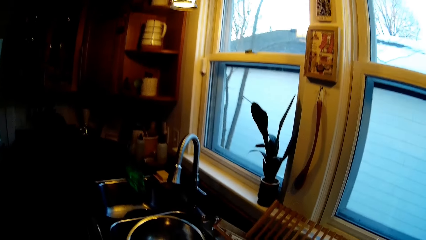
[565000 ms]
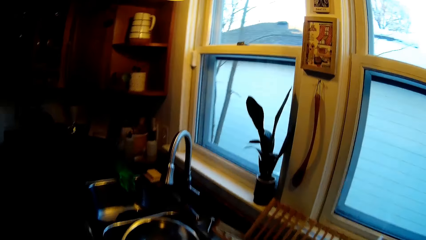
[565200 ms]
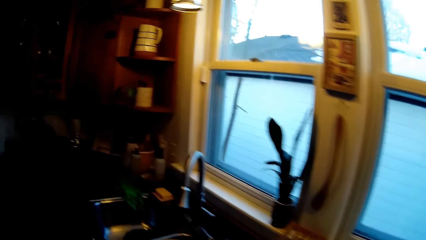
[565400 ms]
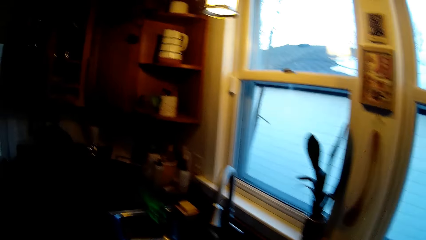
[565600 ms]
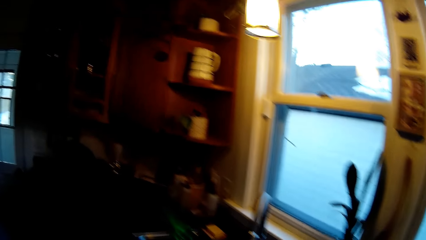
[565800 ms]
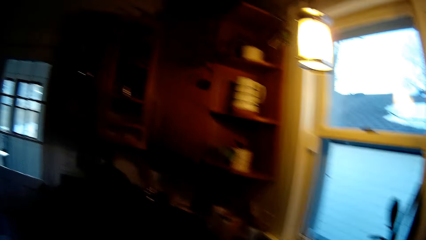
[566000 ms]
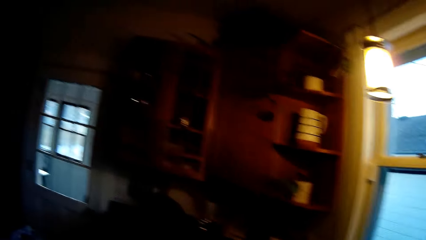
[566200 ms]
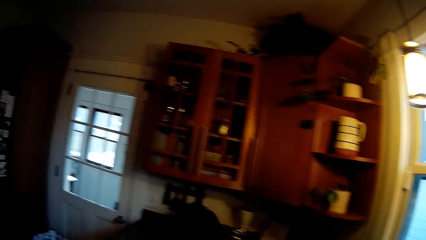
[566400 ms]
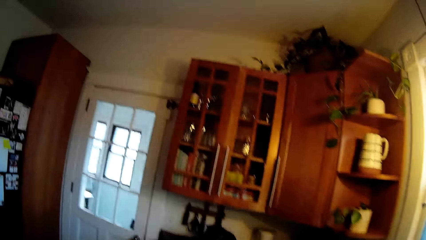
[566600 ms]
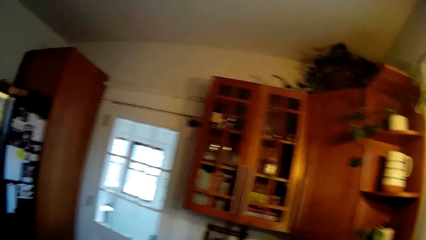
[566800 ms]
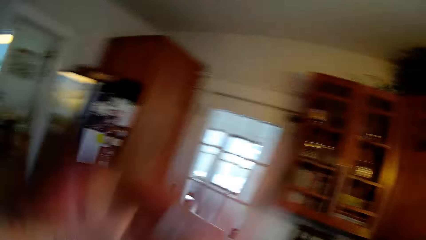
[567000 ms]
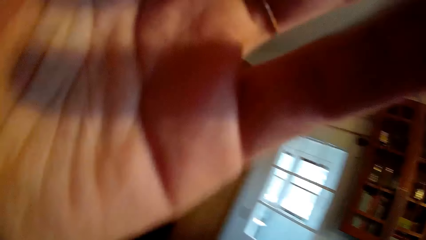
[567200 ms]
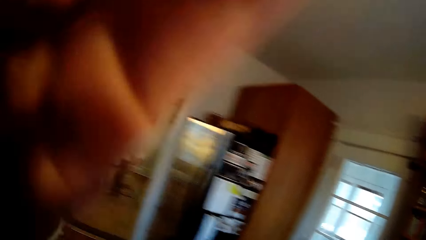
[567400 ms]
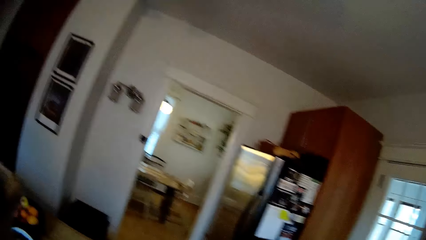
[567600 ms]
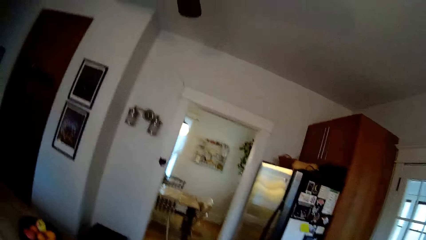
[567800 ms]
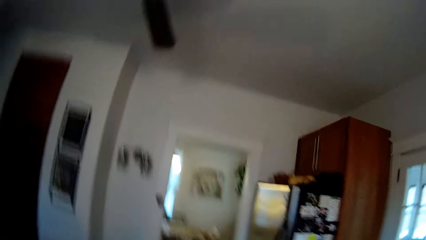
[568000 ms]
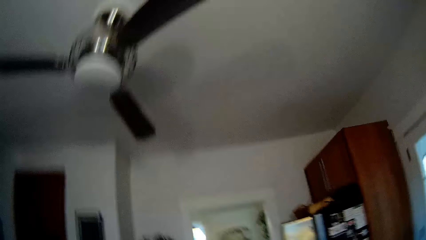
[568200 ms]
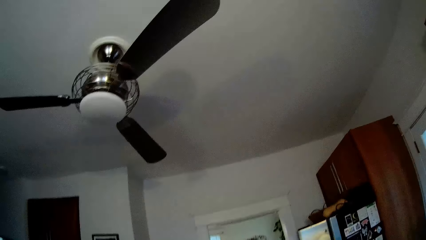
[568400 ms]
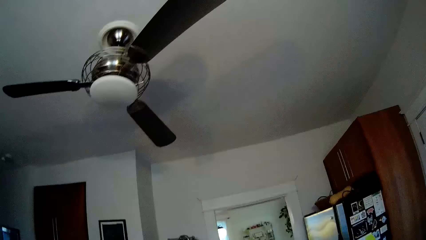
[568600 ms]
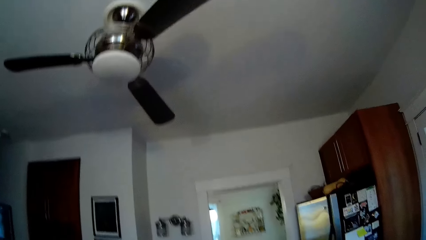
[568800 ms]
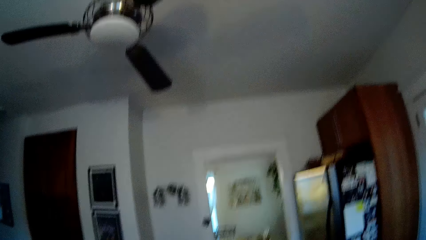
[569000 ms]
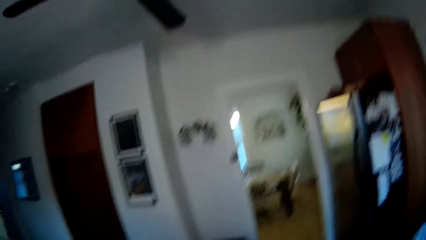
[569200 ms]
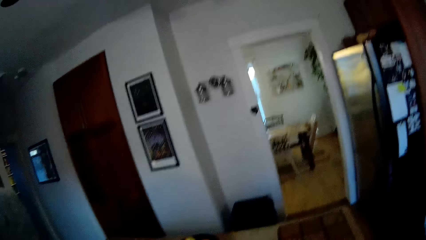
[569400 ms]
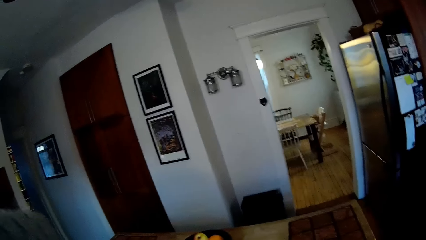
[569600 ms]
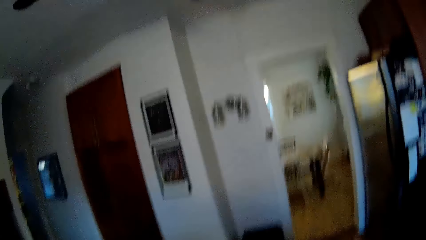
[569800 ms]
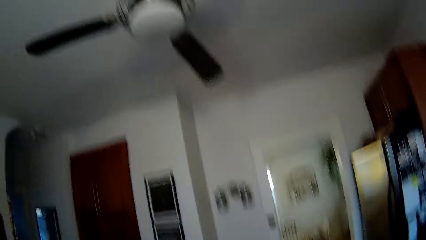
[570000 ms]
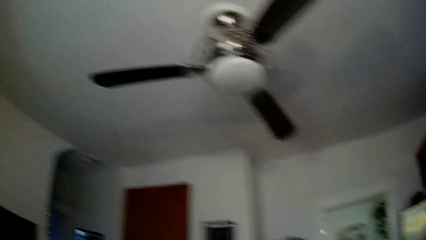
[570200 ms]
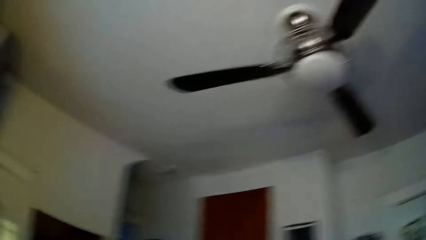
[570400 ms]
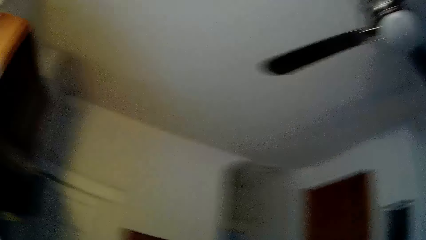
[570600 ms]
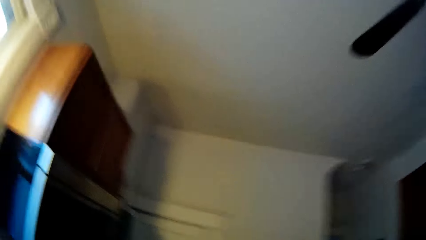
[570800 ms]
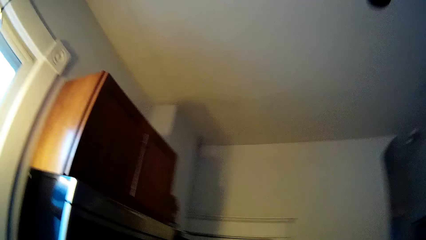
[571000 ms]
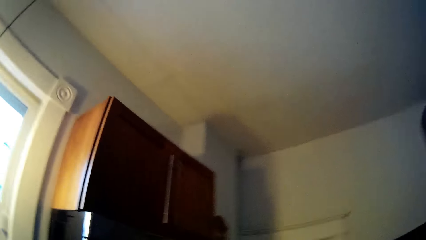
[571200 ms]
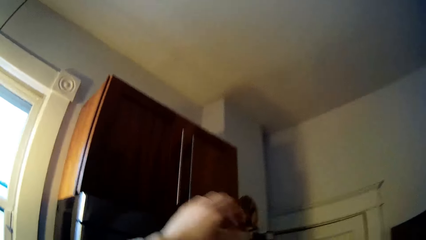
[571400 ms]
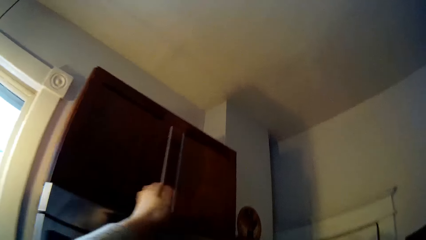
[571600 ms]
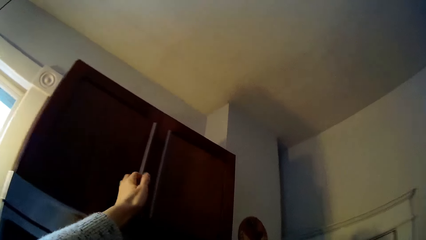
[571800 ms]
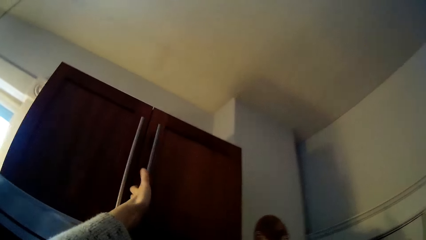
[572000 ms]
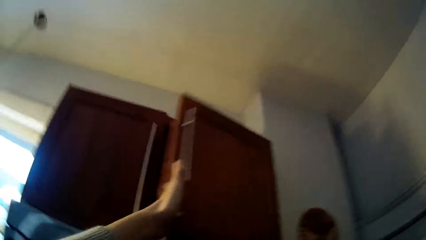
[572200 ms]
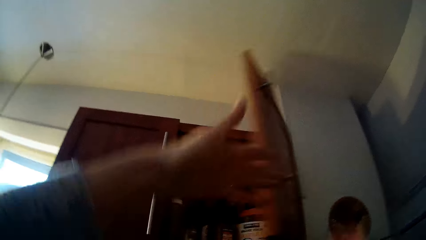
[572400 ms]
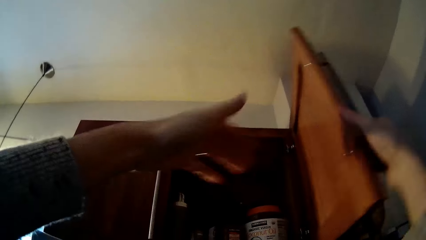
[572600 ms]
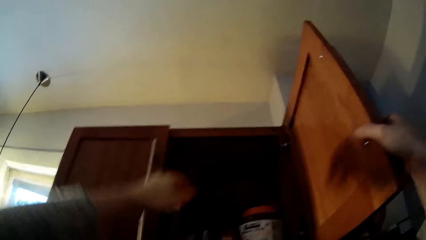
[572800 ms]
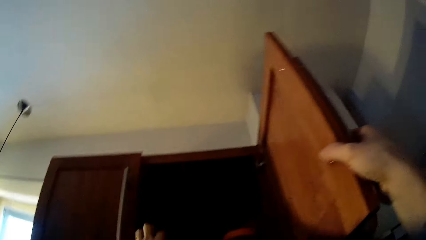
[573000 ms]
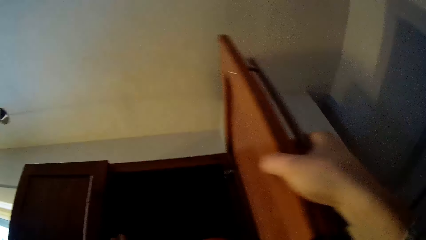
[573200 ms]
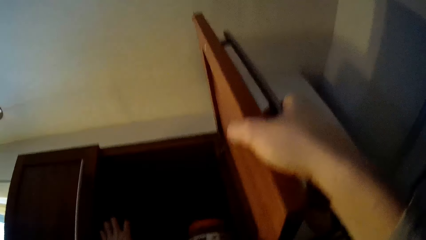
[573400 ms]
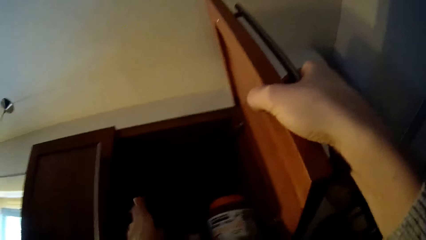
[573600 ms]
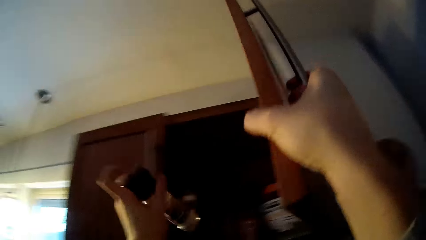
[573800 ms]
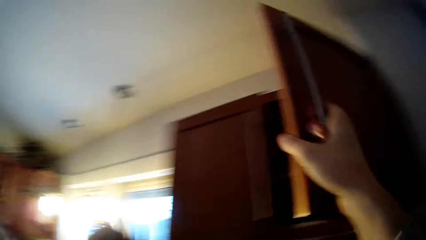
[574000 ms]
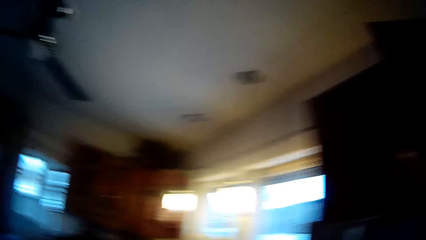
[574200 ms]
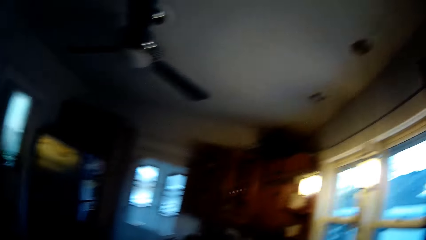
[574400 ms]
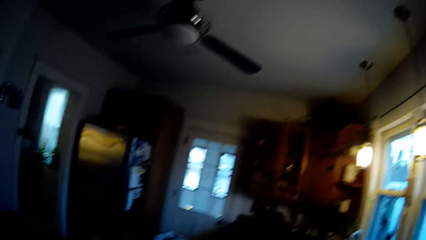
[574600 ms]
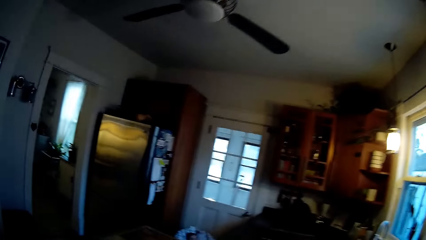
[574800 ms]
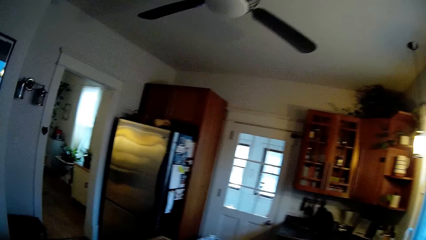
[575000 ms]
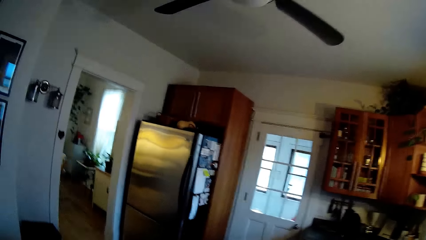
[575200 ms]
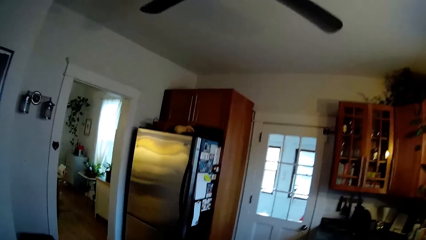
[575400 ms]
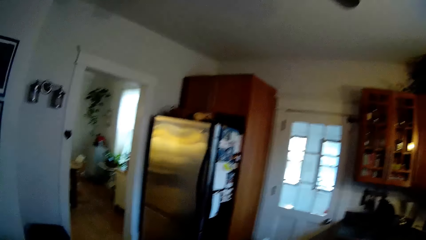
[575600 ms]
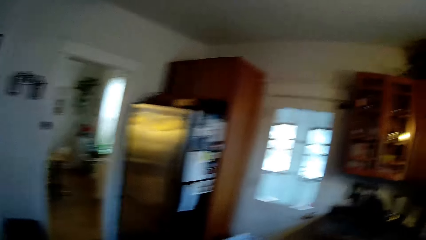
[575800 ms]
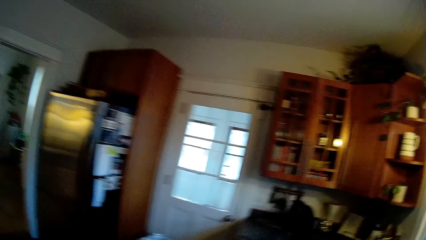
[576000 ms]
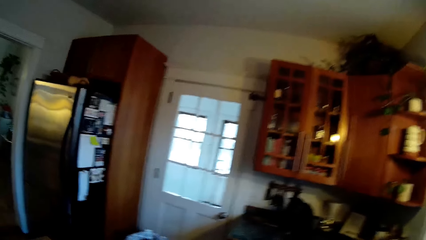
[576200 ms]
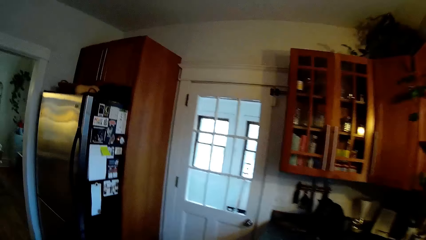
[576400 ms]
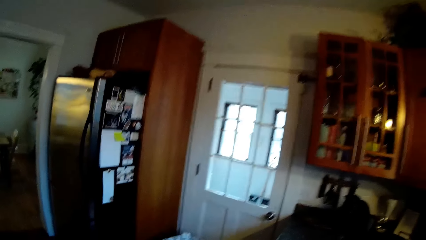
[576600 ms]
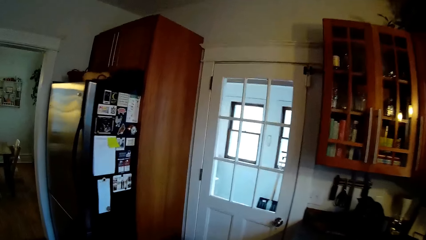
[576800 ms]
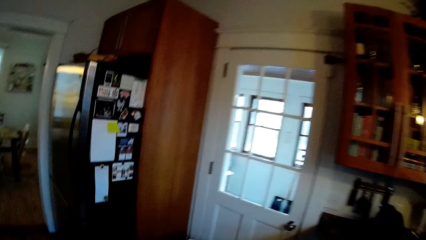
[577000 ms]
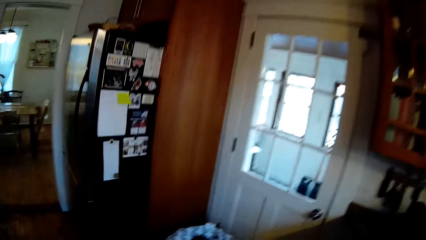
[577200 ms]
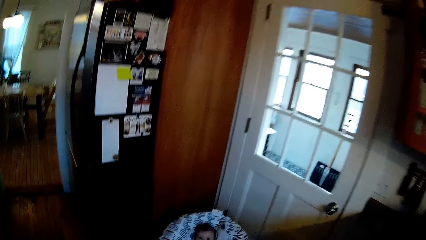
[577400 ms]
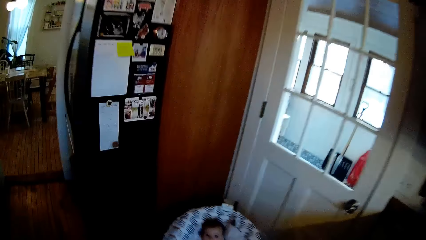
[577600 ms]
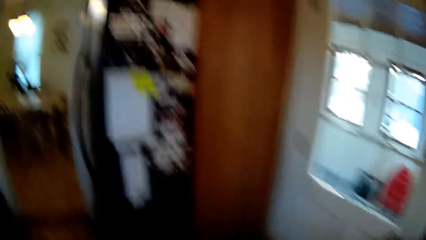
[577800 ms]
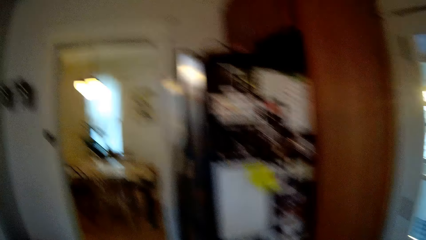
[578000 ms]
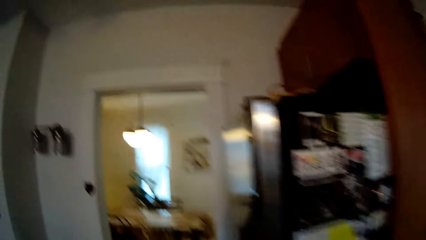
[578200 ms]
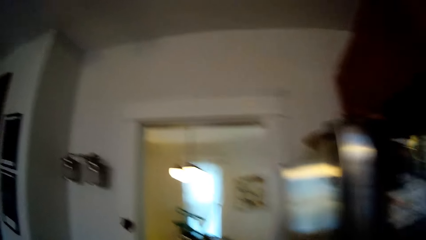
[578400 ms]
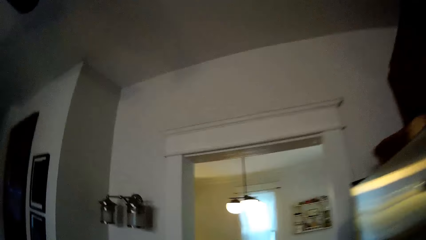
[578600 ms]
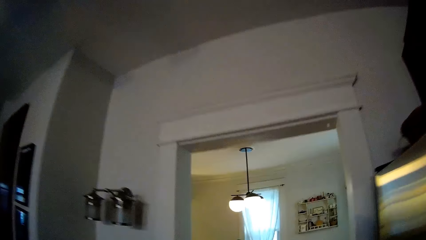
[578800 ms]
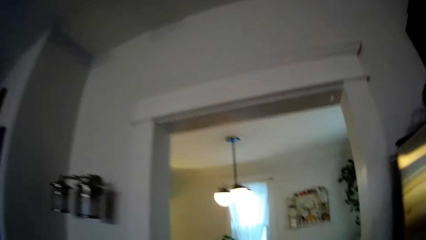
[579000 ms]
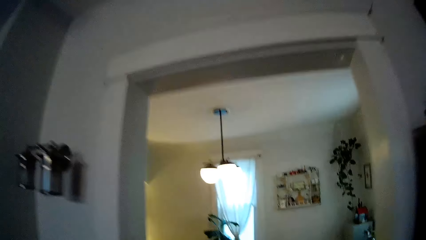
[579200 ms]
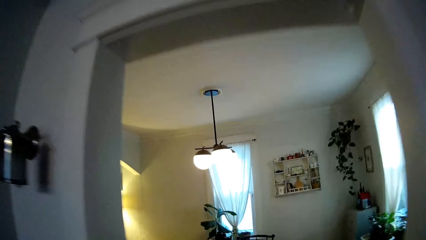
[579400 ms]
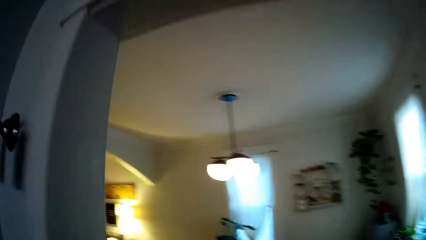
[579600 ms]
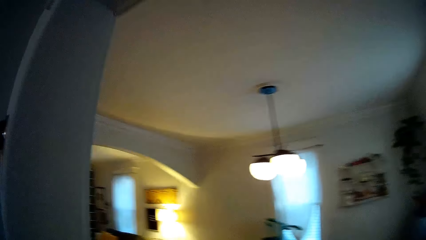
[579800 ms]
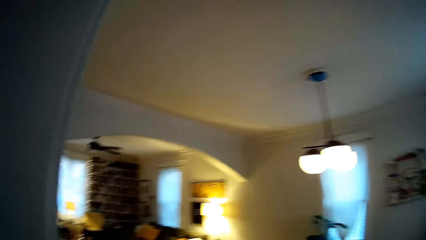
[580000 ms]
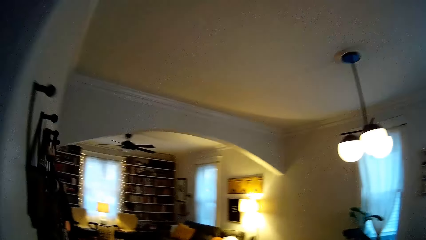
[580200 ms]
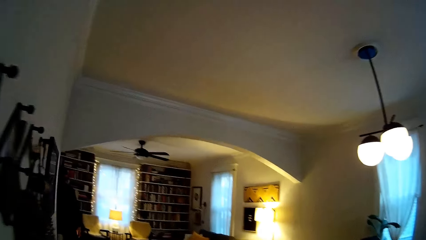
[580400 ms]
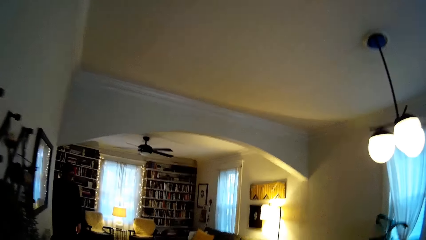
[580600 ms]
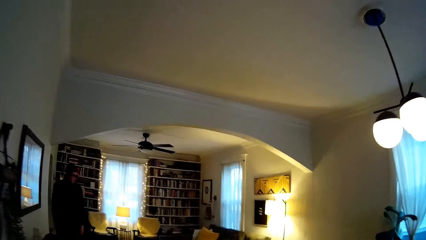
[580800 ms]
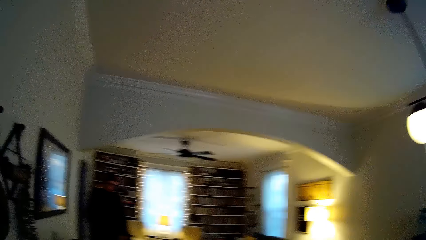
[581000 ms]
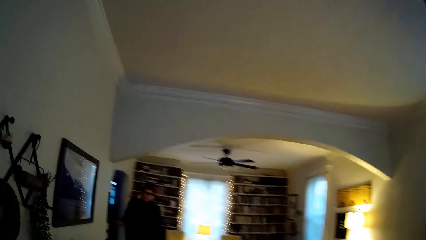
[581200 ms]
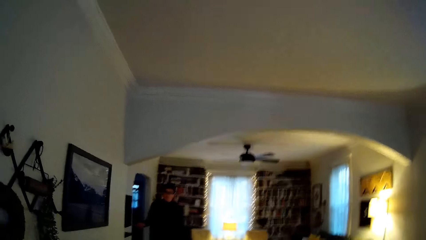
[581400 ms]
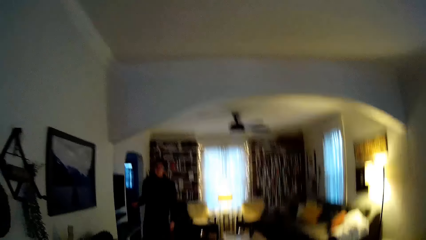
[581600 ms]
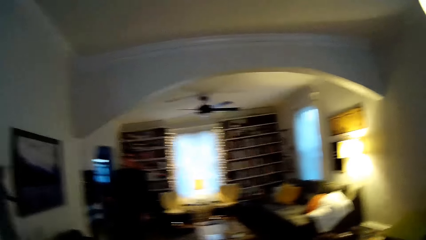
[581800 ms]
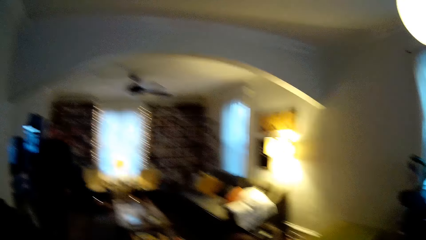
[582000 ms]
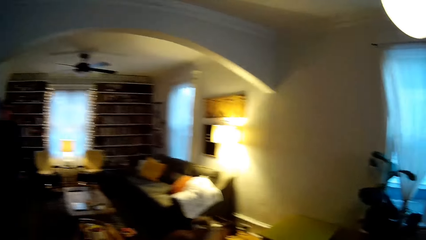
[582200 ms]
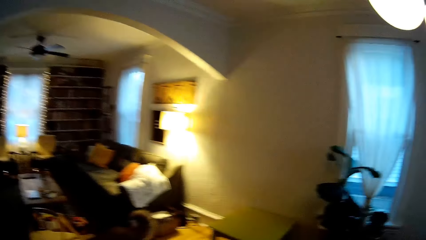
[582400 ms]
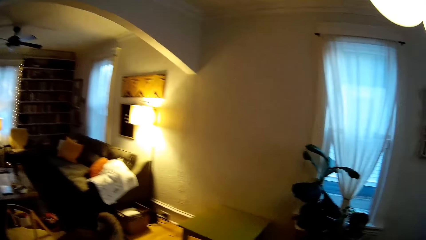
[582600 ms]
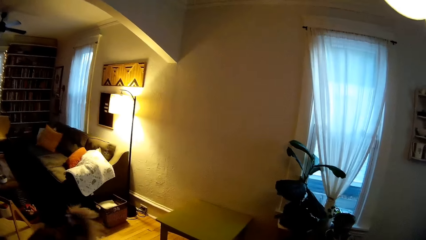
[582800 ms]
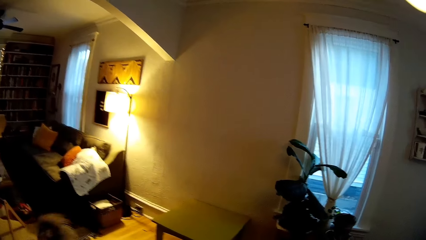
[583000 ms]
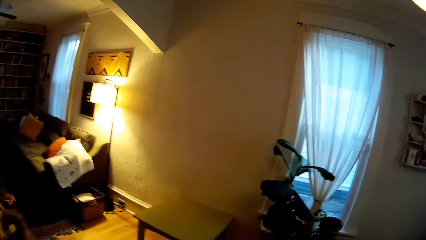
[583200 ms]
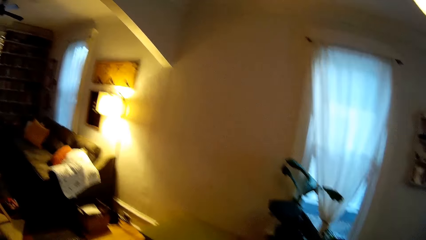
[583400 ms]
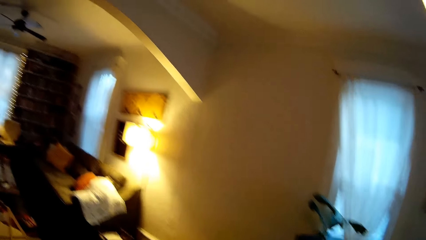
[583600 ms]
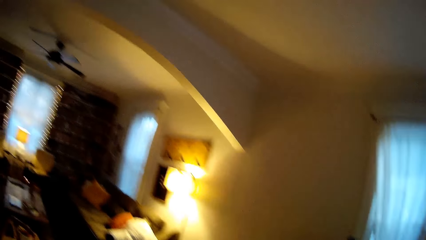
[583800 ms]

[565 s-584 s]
The camera wearer puts her left hand on her face. She raises her hand. She walks in the house. She opens a cupboard with her left hand. She holds the cupboard with her right hand. She takes out spice or a container from the cupboard with her left hand. She closes the cupboard with her right hand. She places the container on the table. She walks in the house. She converses with a man. She walks into a dining room.
